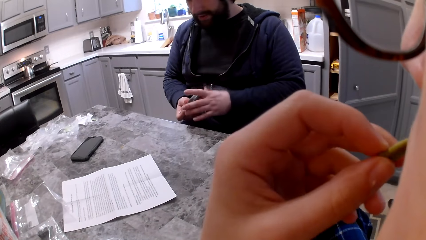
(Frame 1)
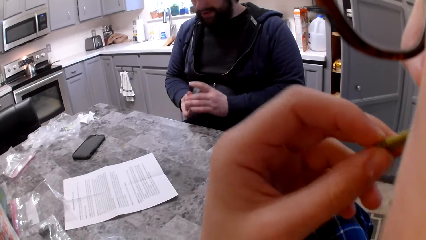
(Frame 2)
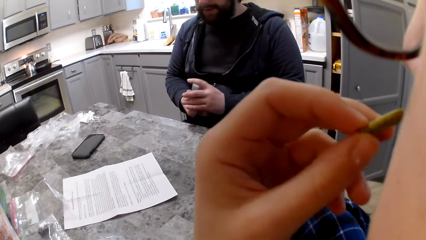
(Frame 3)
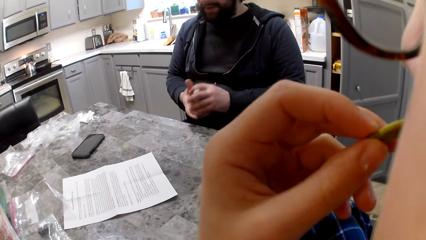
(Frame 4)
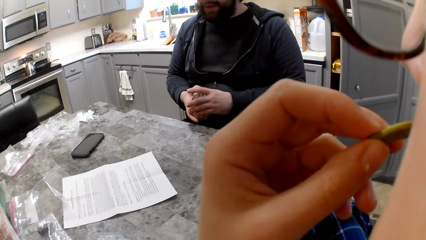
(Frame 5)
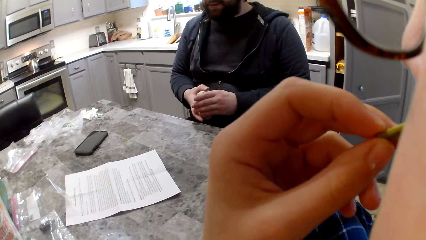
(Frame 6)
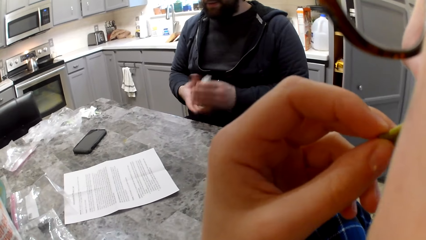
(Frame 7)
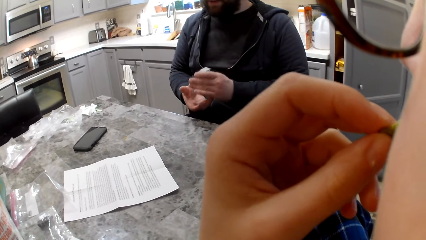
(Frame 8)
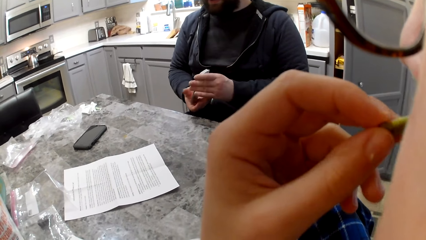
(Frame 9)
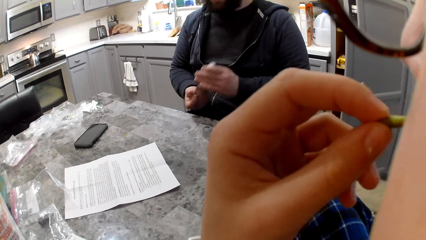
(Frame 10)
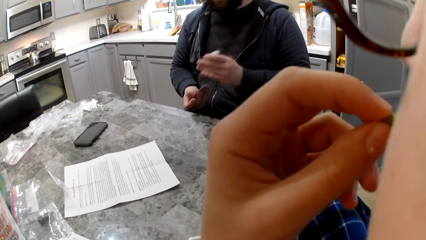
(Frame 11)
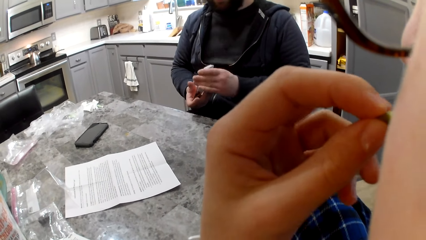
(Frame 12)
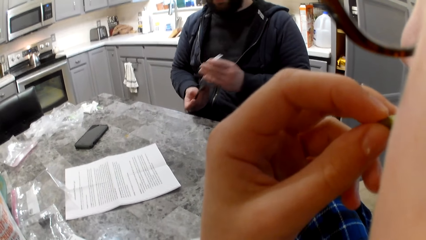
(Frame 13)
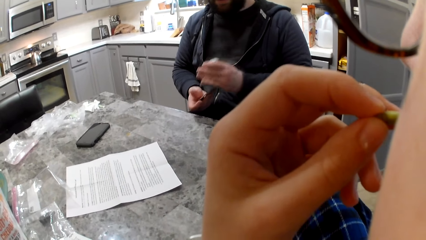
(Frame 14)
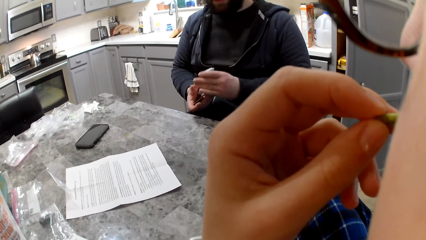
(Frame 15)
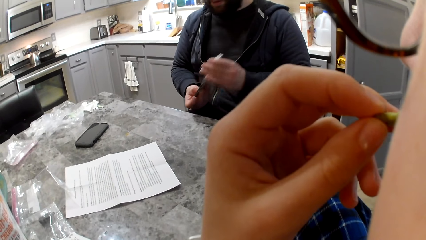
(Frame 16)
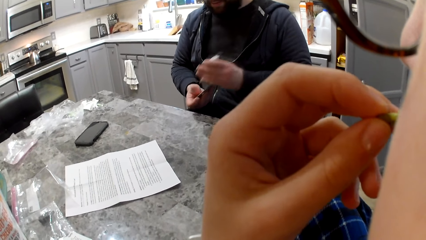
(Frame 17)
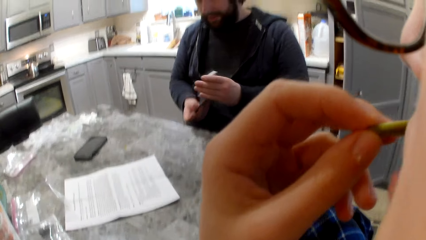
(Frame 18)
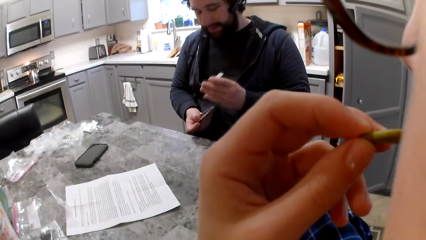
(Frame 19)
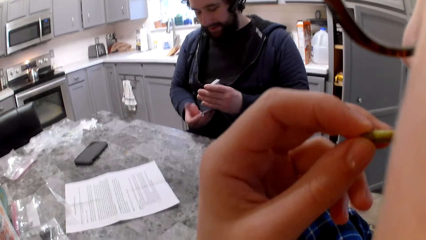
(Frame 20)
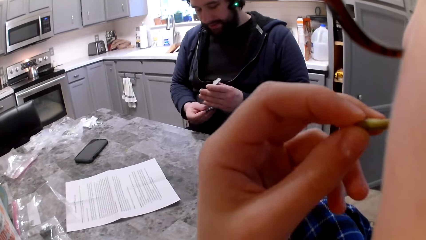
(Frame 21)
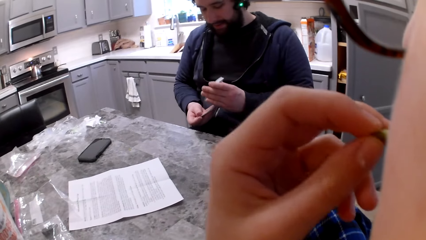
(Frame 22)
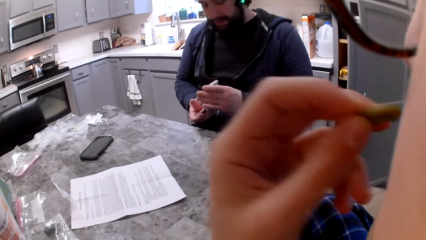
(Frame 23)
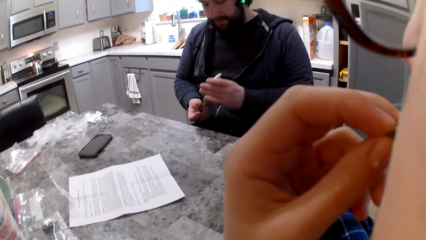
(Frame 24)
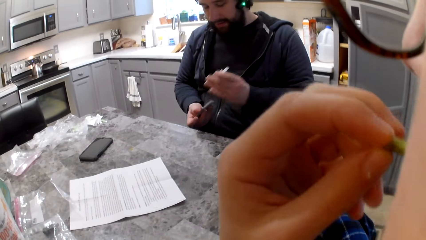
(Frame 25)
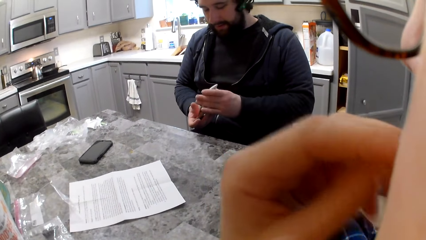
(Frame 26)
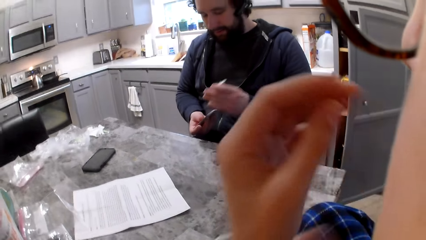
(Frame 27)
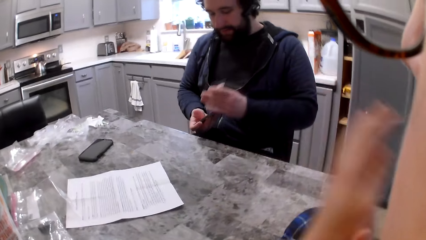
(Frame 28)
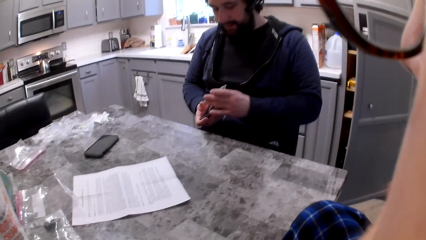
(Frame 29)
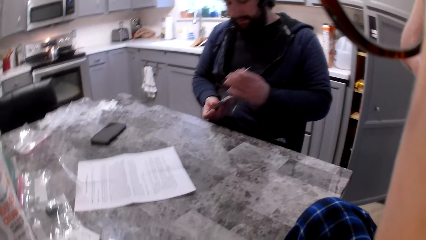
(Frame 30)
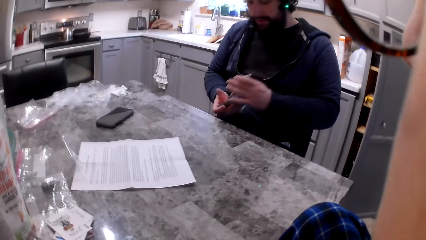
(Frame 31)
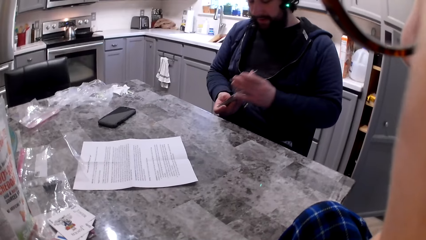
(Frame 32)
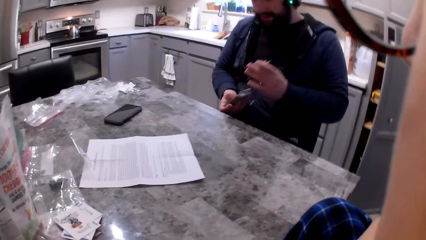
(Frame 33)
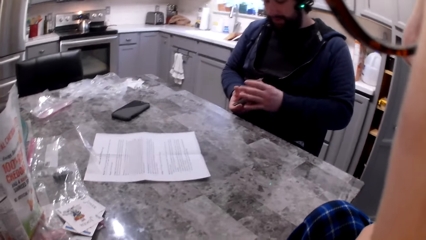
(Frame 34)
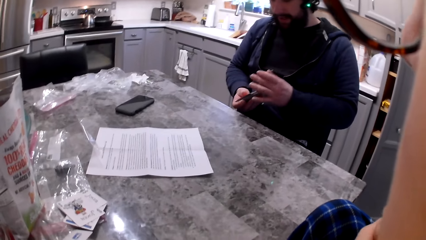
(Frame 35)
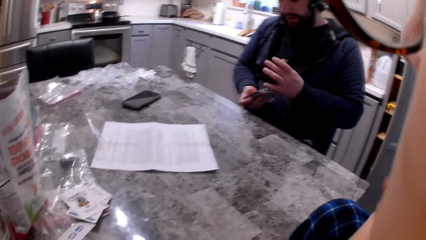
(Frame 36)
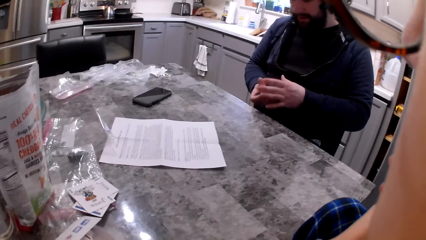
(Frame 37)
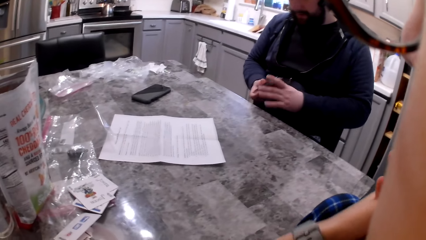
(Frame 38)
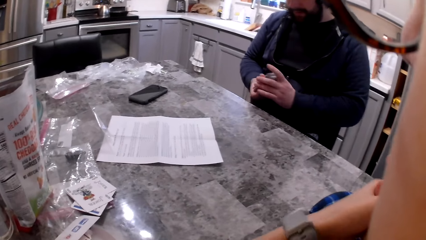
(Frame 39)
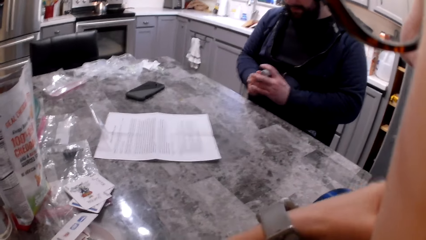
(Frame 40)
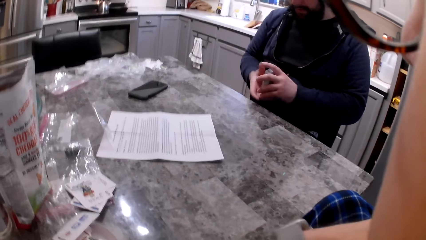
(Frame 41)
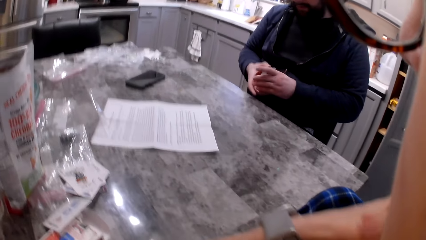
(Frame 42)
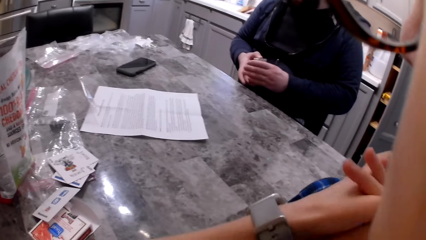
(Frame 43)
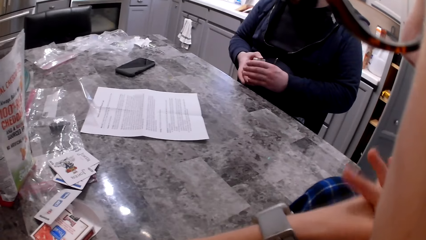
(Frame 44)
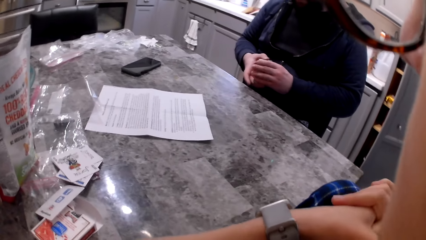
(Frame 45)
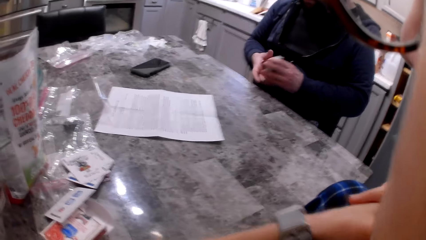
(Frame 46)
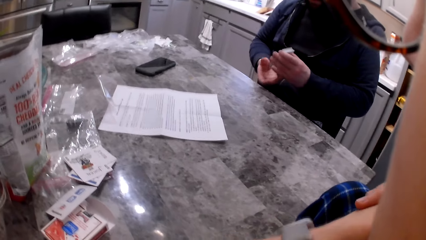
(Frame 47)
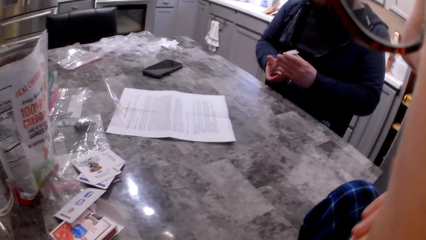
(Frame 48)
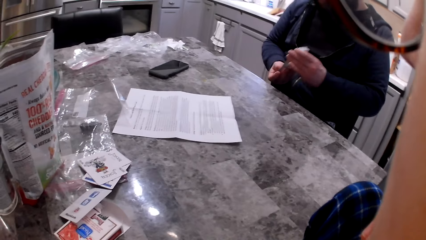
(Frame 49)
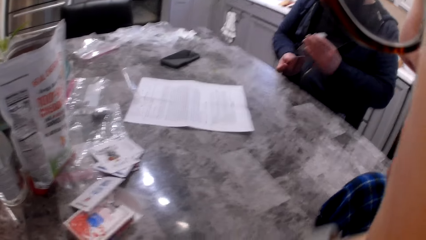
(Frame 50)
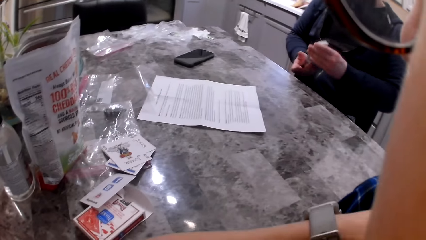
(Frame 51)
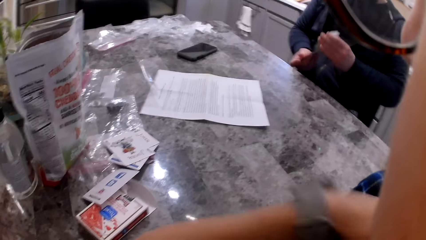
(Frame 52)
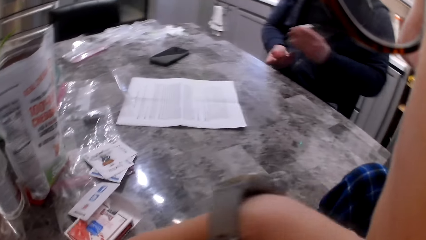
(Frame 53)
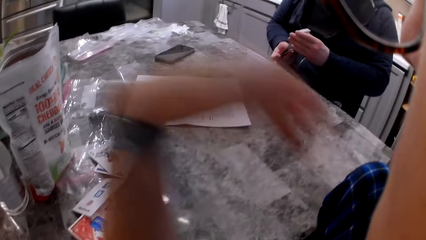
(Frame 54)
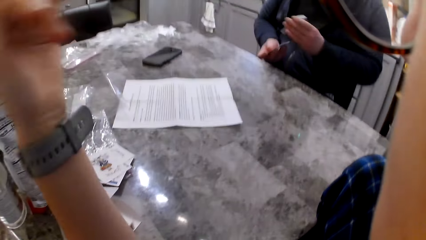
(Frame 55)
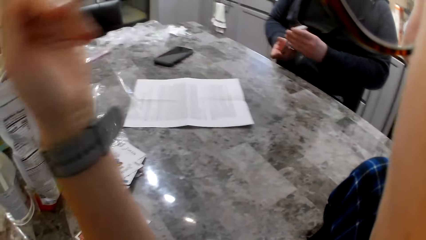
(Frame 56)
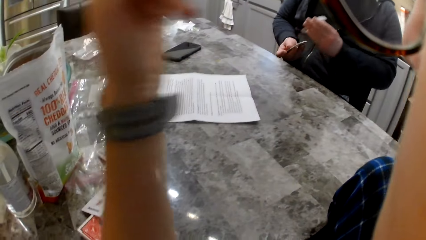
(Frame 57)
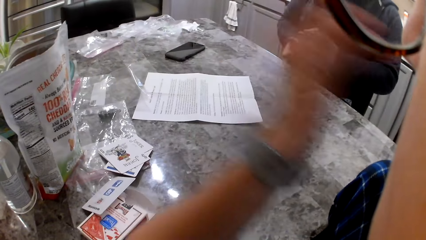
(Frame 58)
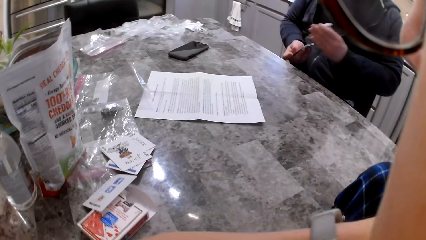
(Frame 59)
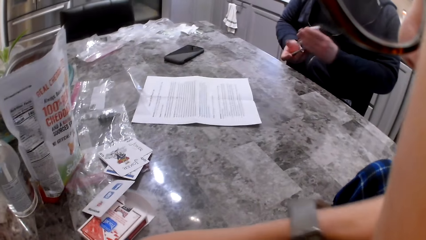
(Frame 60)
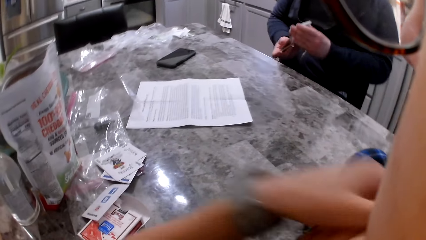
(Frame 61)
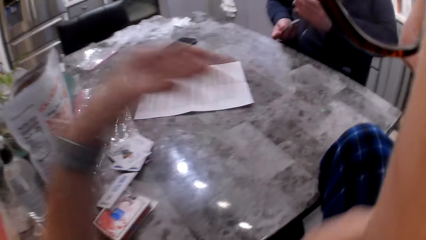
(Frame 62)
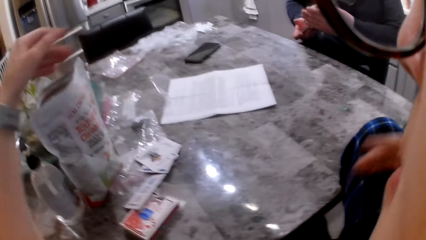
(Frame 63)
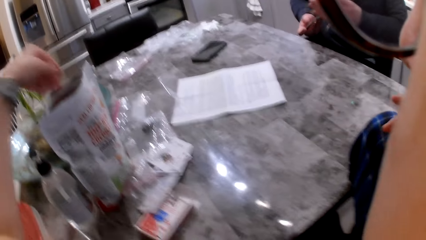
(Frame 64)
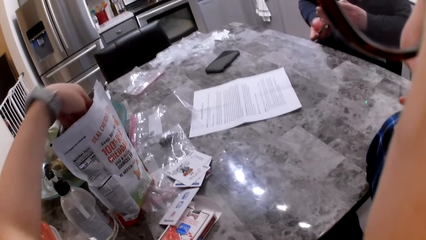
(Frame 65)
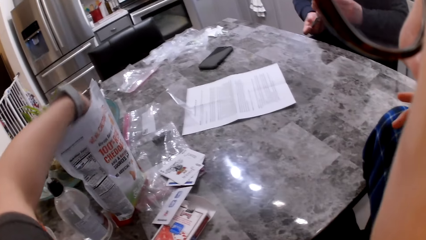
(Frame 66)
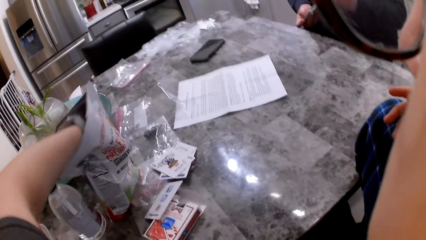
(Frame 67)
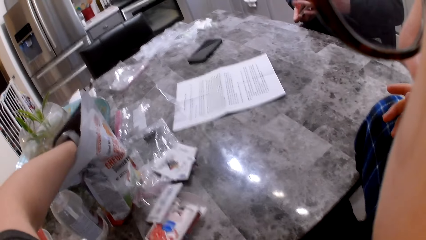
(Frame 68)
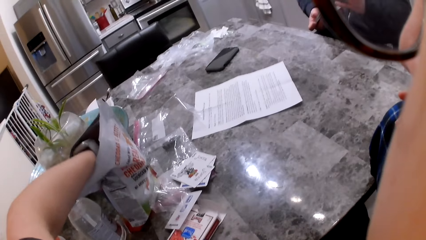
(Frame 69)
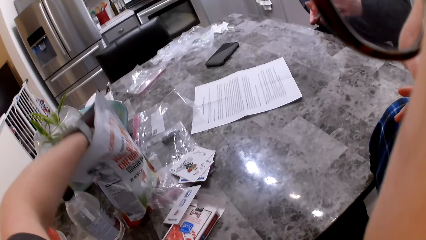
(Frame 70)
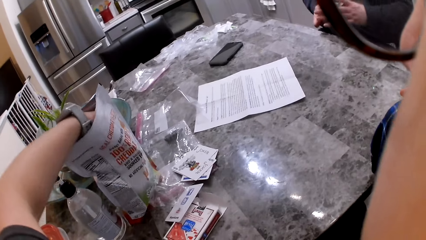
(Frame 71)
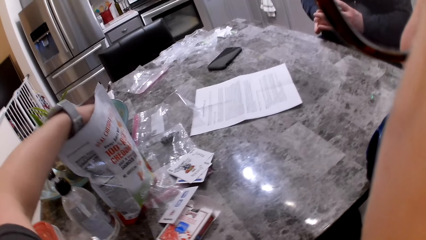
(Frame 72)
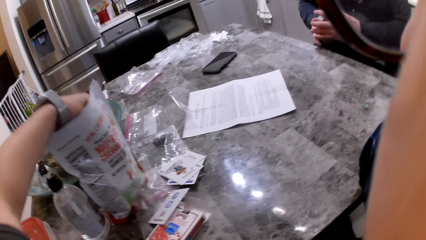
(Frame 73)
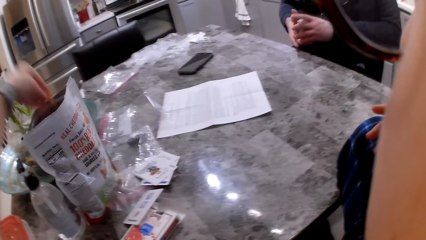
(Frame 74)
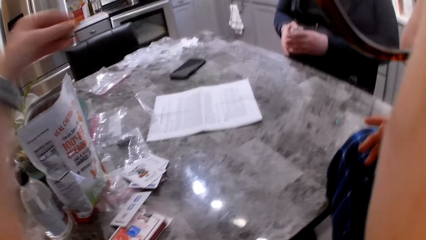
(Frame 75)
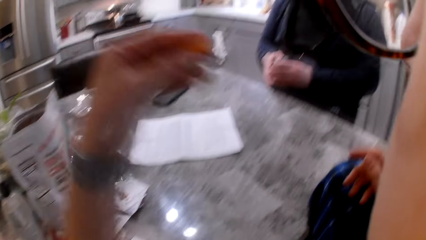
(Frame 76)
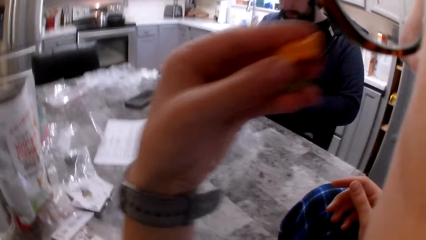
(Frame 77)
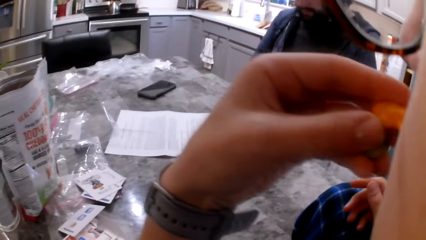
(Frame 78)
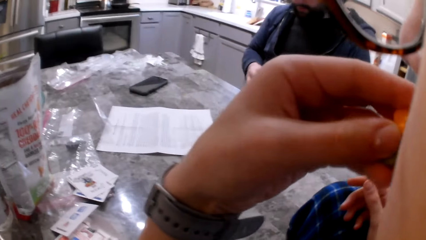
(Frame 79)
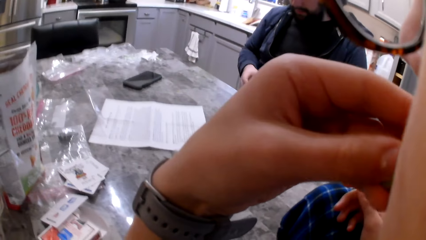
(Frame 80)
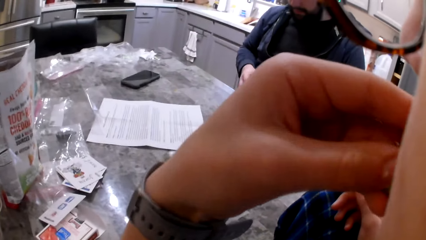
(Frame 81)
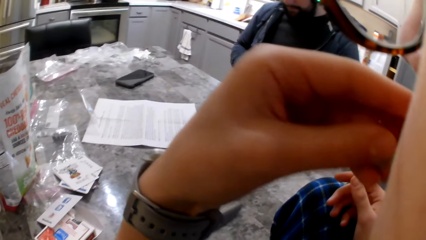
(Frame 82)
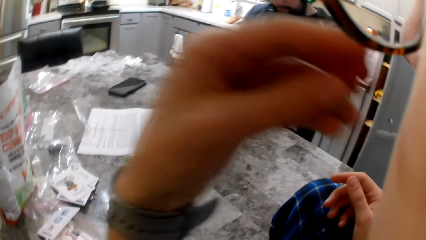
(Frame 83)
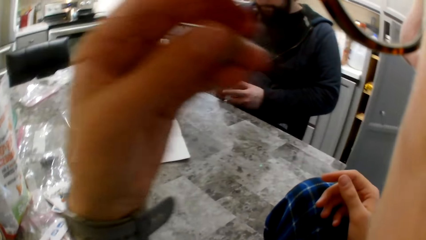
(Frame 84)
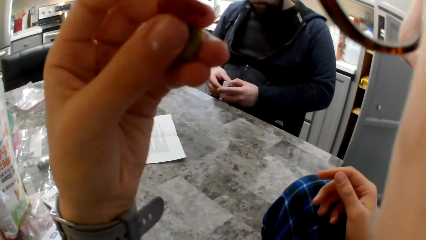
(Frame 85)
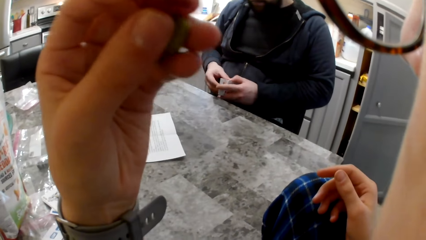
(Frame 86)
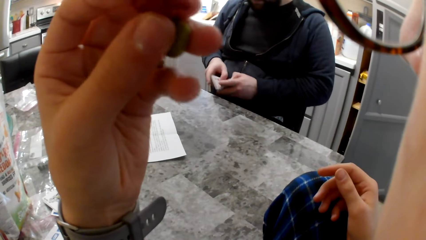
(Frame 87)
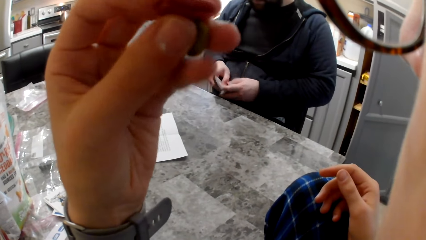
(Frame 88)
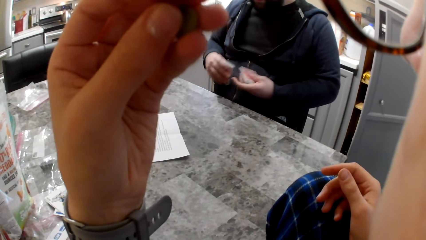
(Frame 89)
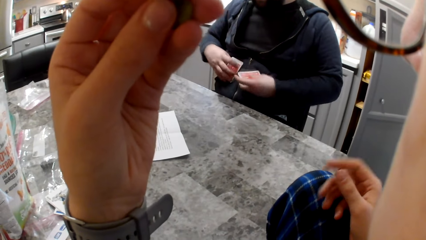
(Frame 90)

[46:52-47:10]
The camera wearer moves her hand. She picks some cheddar chips from the bag on the table. She eats snacks from the snack pack on the table.
